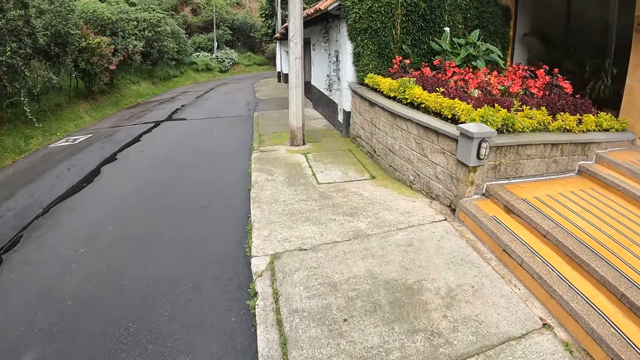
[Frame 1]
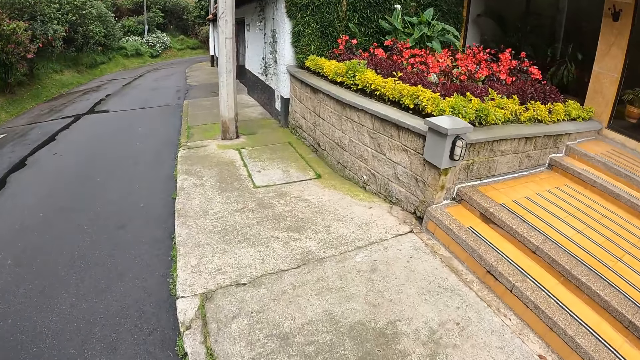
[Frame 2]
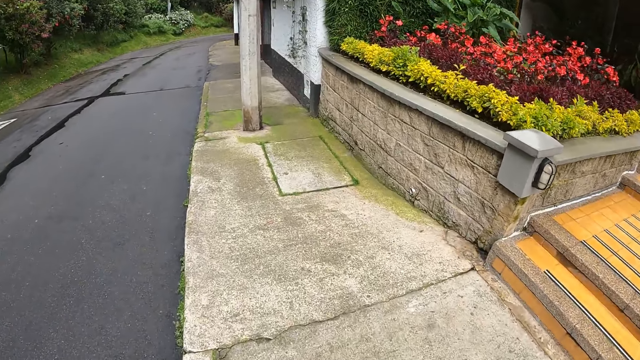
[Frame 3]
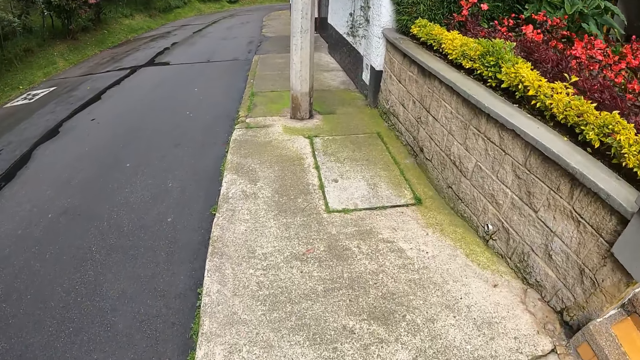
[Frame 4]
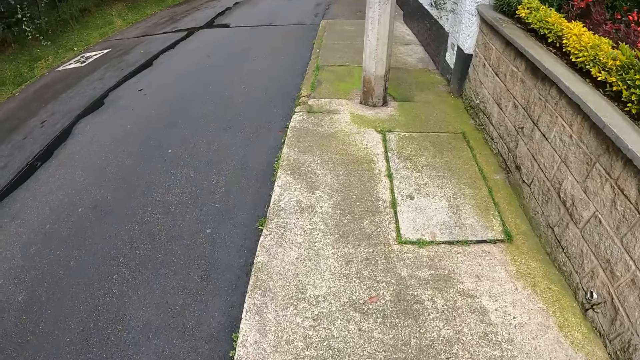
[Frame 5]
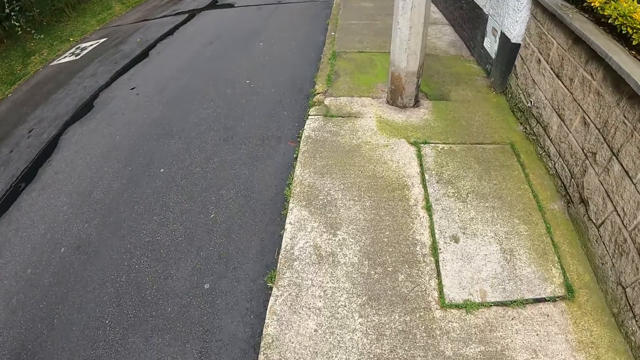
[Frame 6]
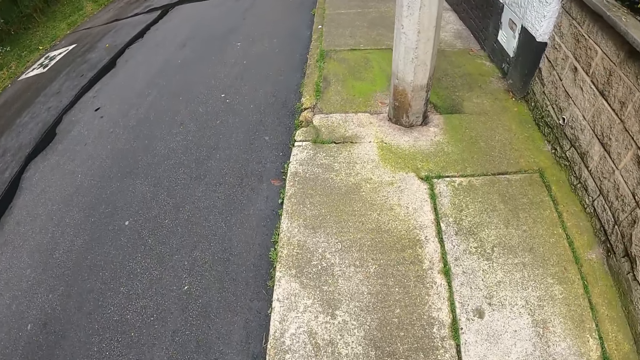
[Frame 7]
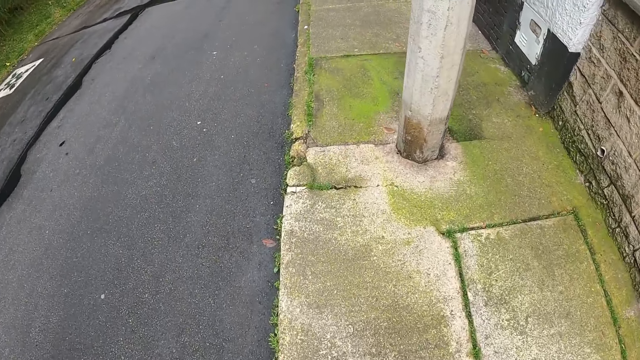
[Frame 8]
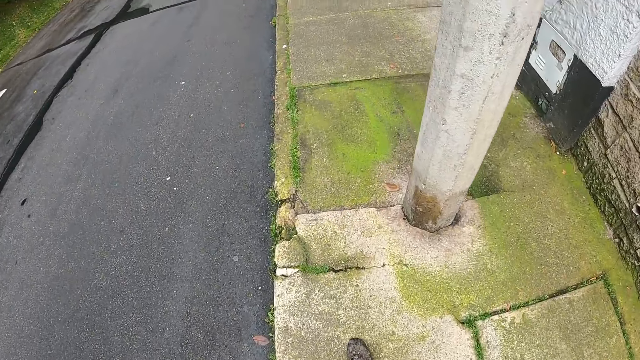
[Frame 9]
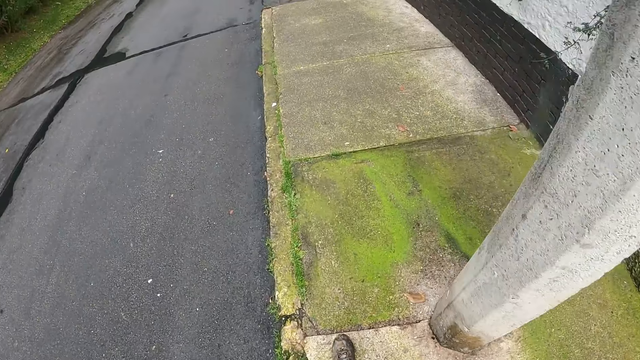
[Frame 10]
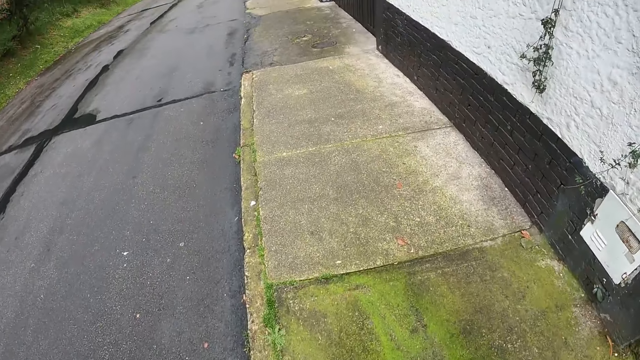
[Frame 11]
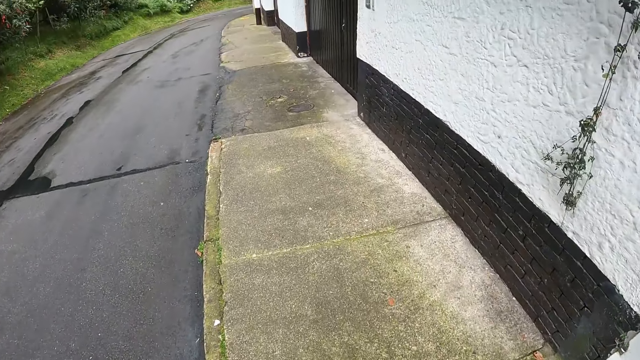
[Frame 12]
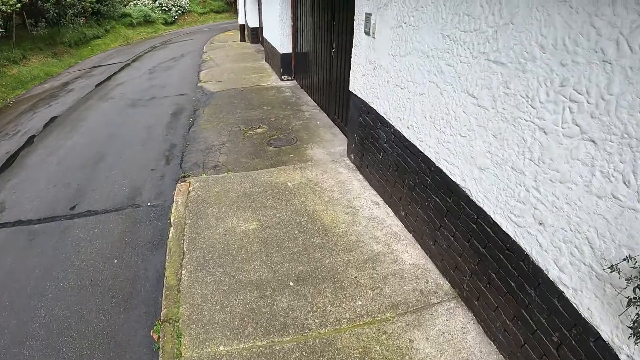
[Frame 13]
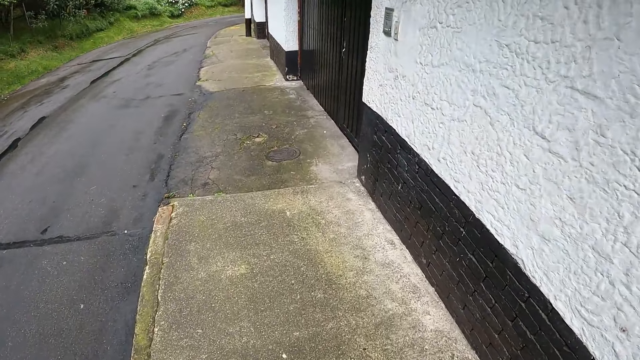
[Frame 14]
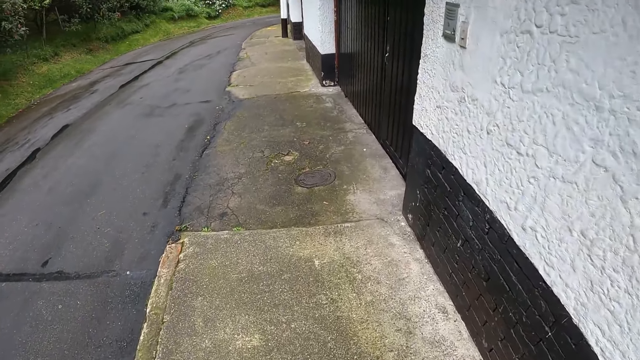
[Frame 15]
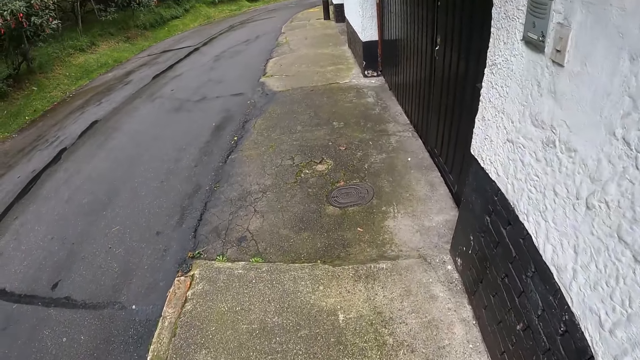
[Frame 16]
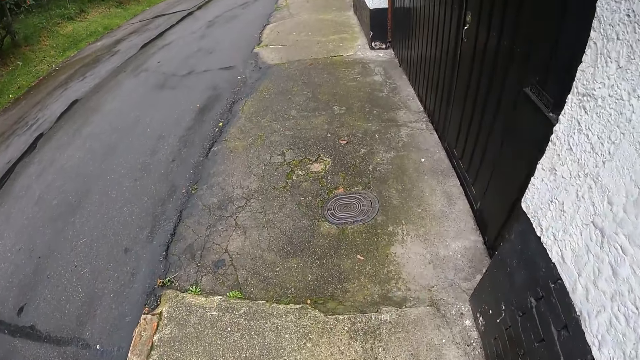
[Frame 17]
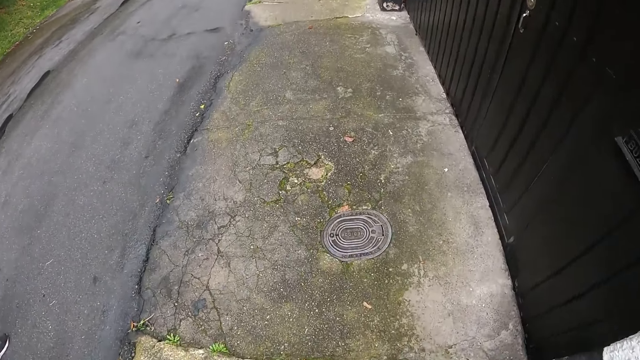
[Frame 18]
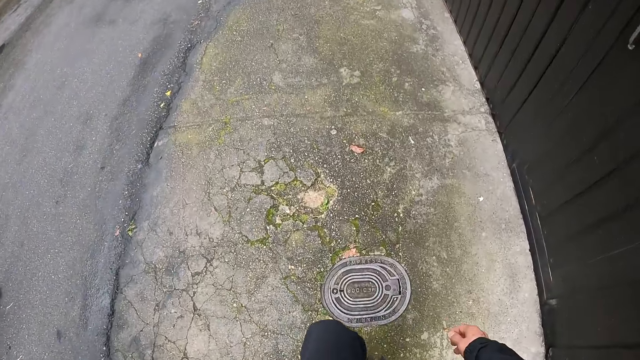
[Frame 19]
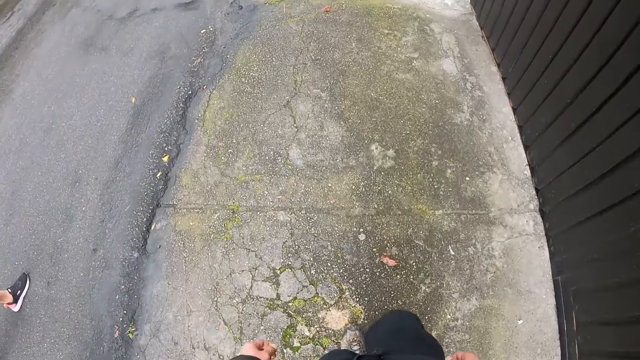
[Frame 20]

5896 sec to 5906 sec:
The camera wearer walks on a sidewalk.

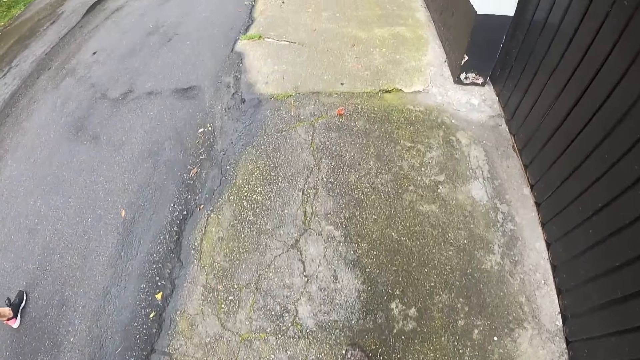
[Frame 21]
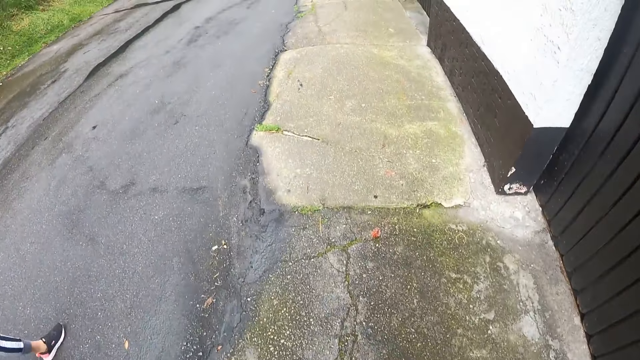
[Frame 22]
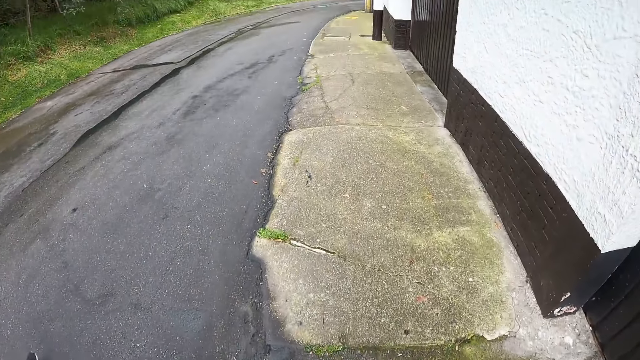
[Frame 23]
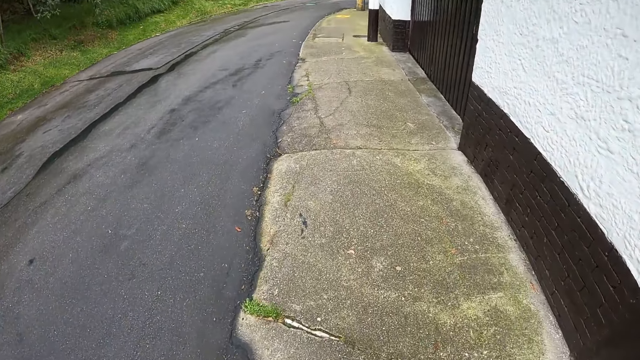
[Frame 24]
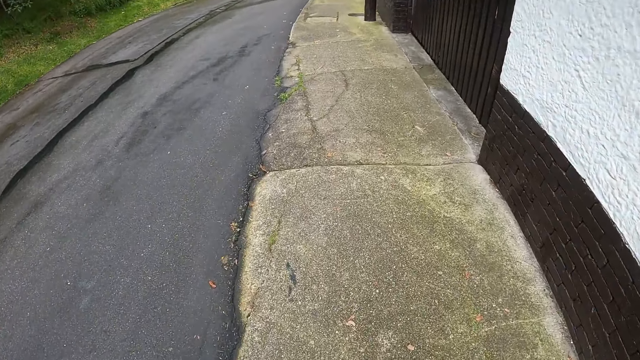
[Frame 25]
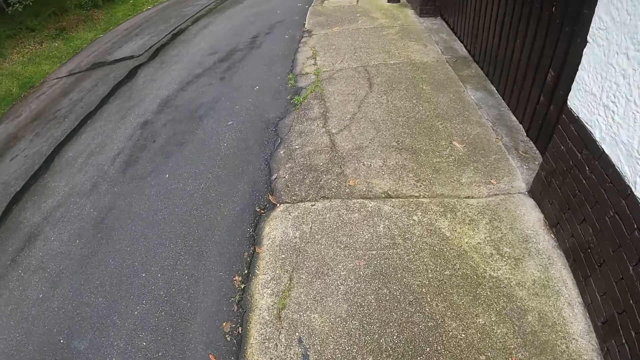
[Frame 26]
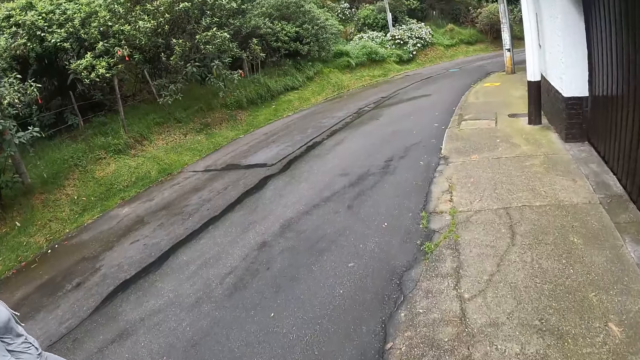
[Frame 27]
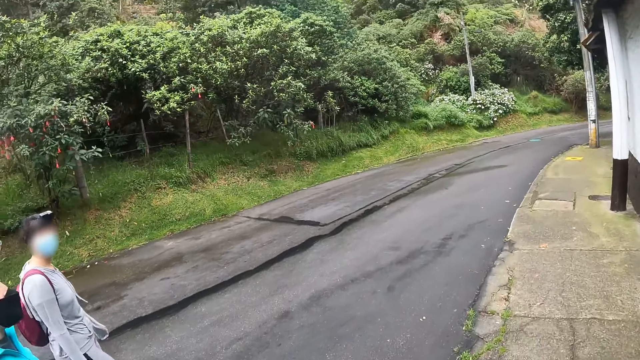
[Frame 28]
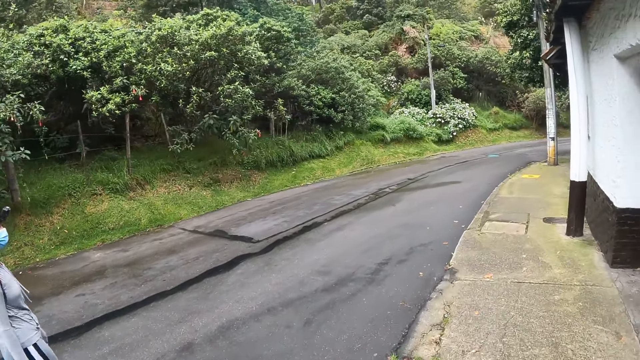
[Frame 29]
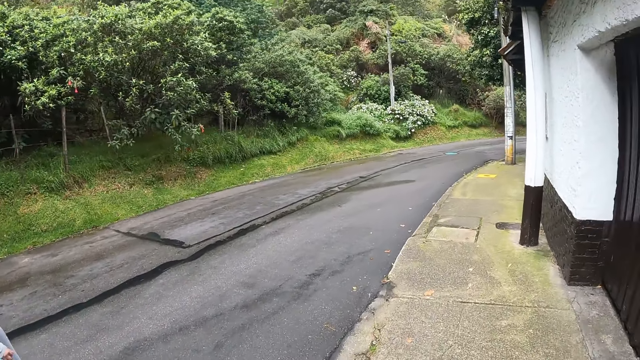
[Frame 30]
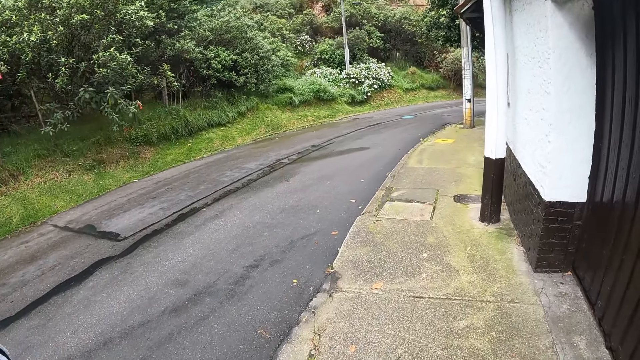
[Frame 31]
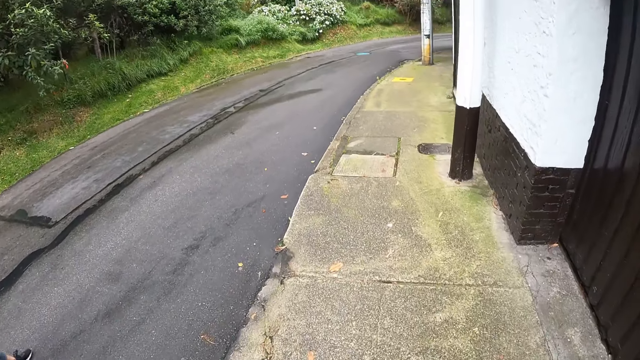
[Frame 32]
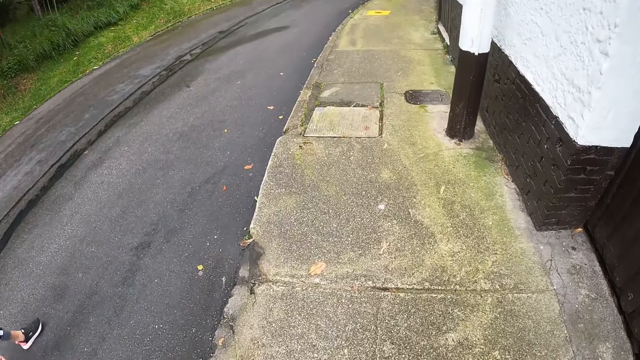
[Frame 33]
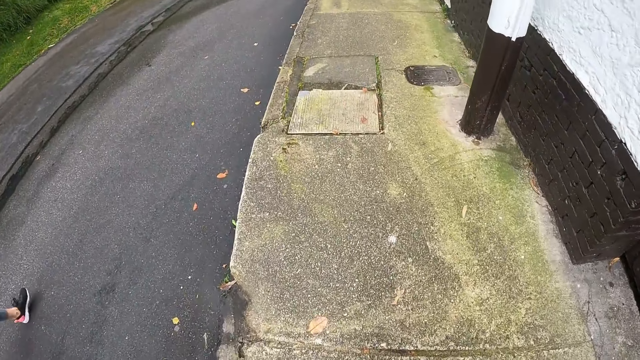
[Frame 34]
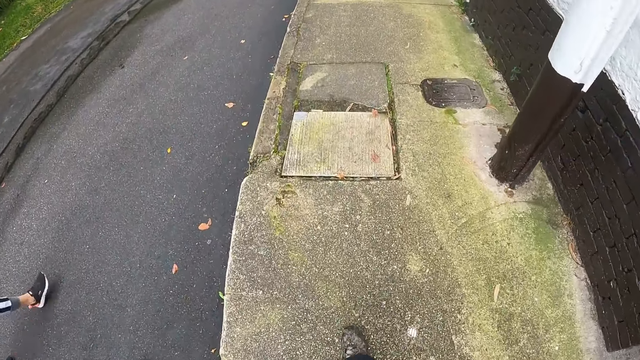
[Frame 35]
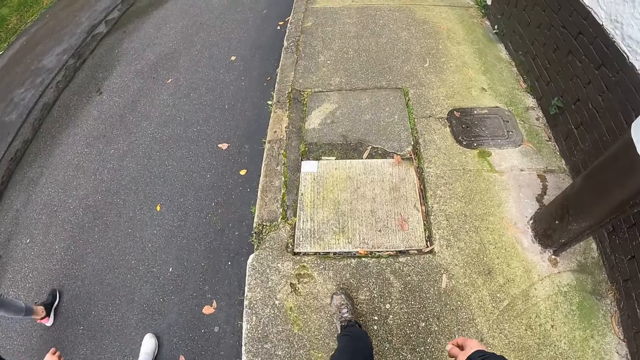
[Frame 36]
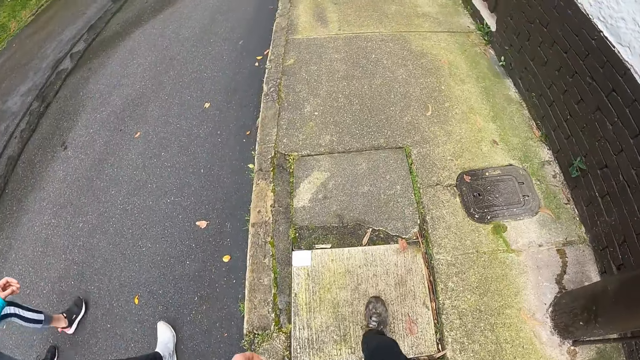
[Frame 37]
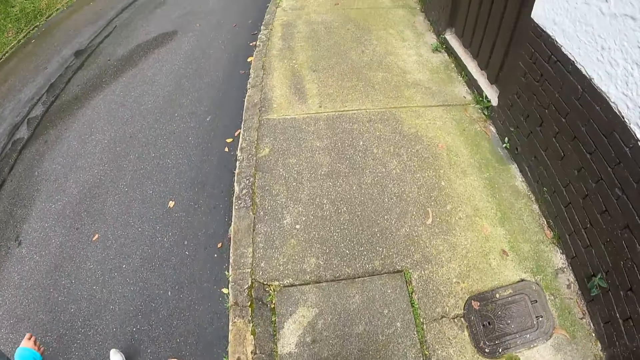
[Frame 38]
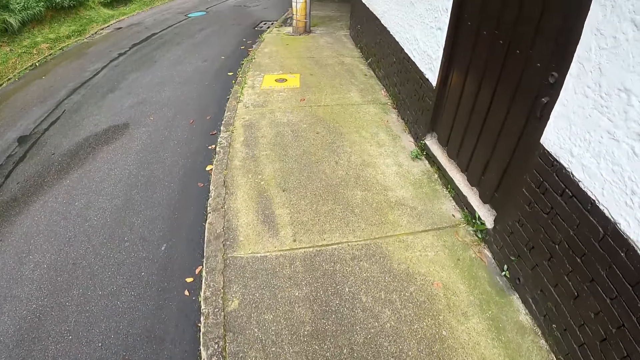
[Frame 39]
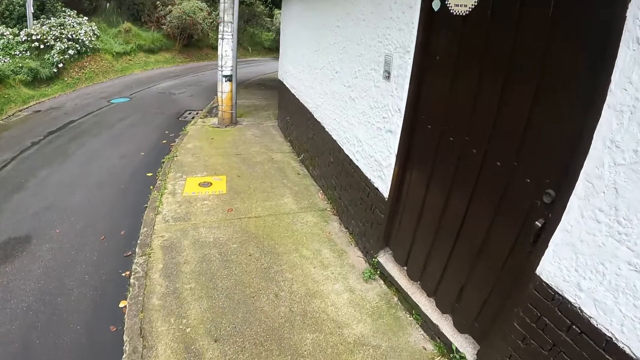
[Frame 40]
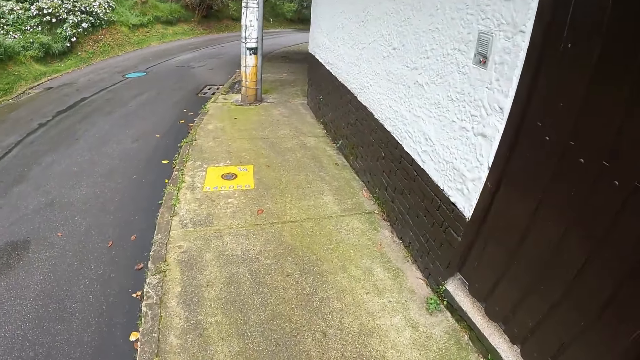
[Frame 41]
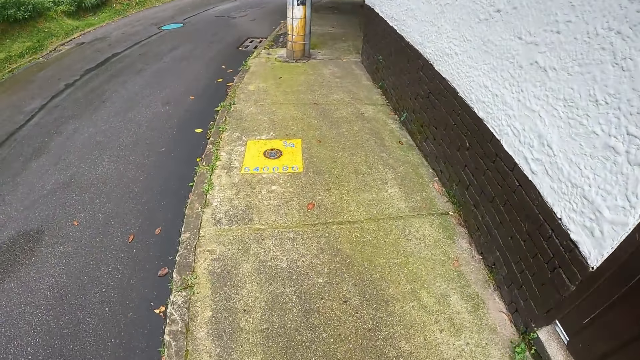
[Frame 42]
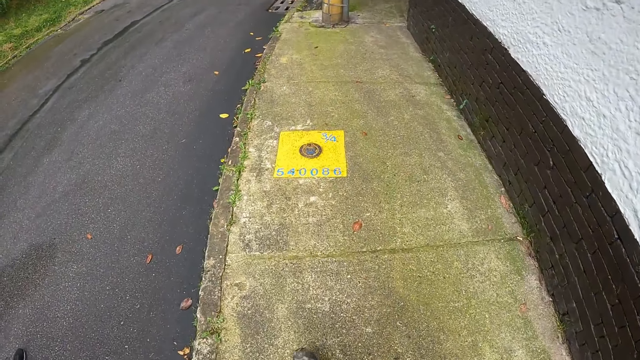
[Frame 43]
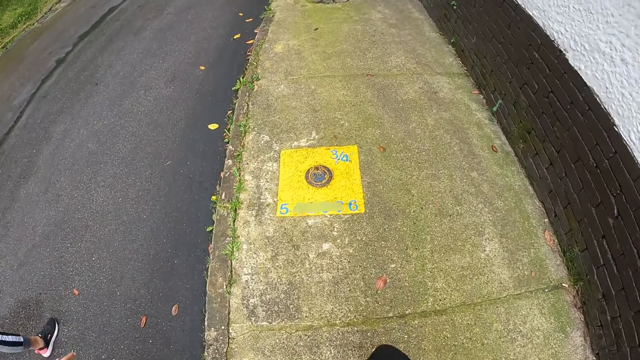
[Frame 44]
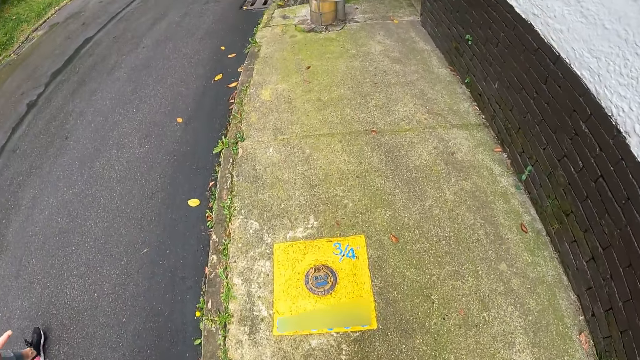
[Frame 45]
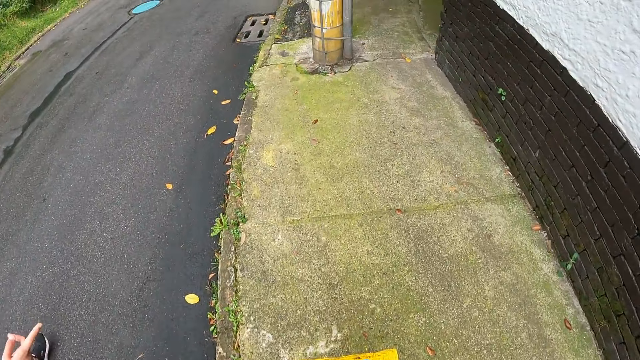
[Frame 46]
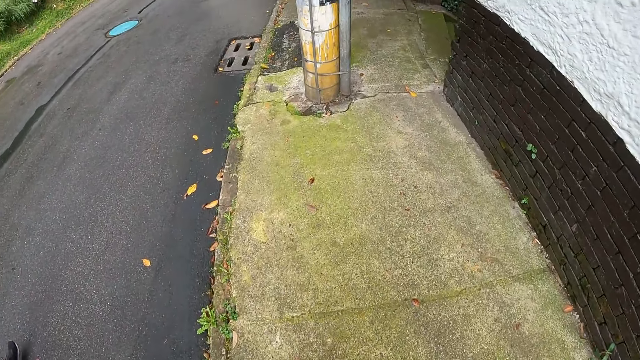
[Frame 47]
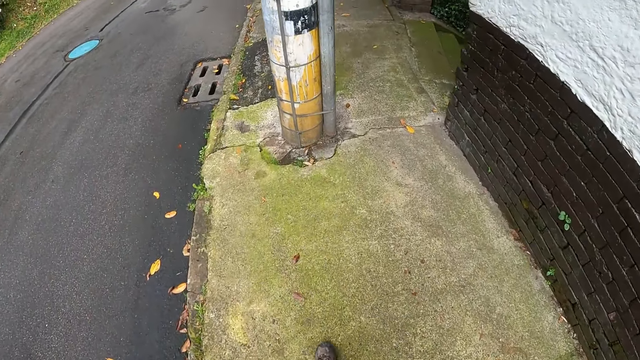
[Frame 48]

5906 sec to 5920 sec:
A lady walks on the road. Another lady walks on the road. The camera wearer walks on a sidewalk.
